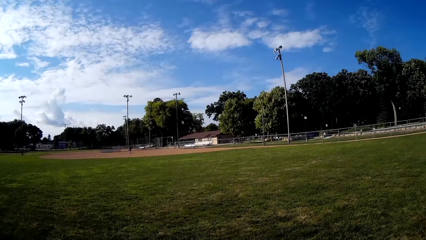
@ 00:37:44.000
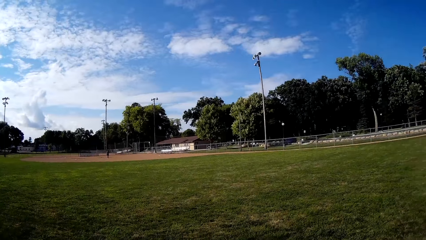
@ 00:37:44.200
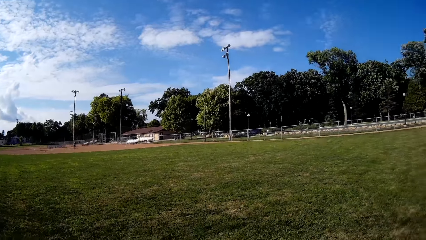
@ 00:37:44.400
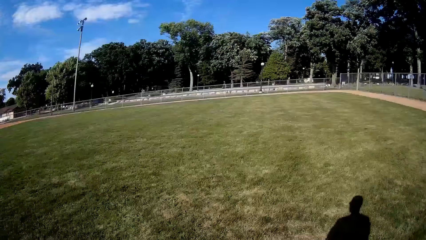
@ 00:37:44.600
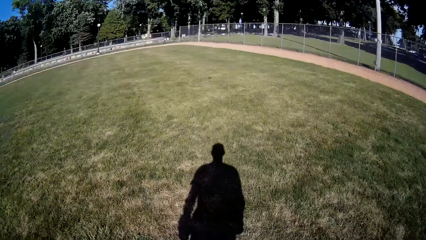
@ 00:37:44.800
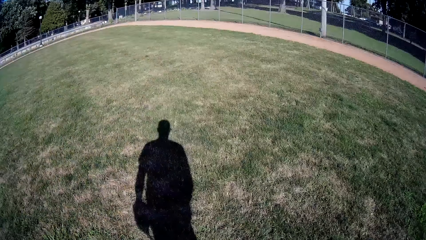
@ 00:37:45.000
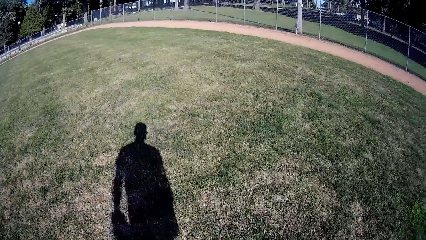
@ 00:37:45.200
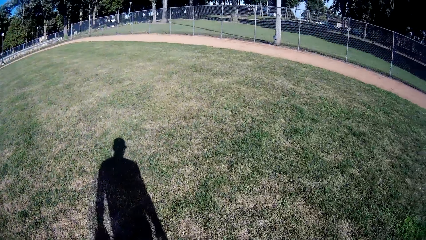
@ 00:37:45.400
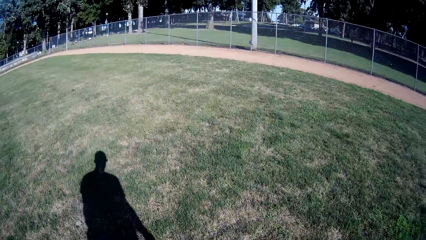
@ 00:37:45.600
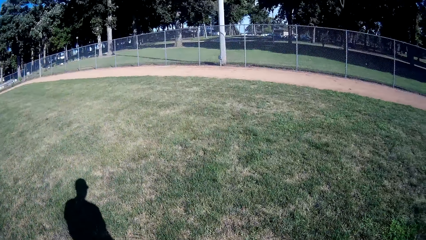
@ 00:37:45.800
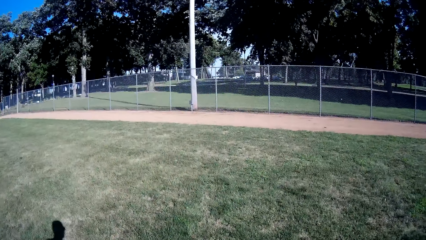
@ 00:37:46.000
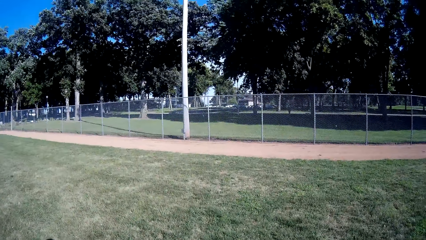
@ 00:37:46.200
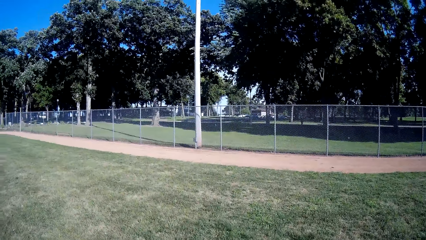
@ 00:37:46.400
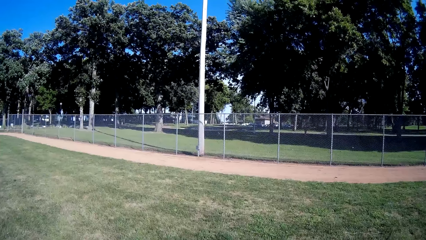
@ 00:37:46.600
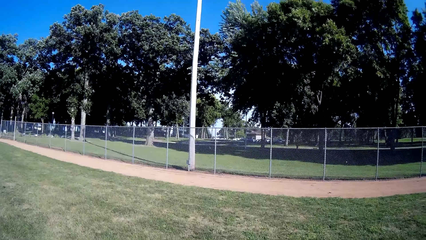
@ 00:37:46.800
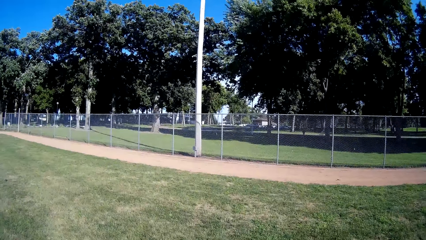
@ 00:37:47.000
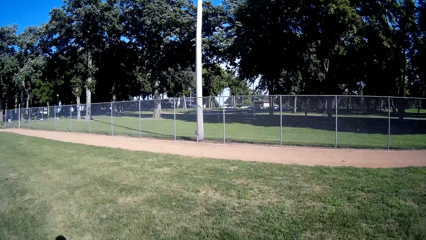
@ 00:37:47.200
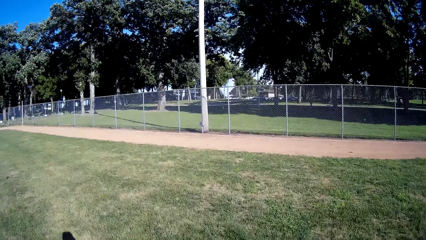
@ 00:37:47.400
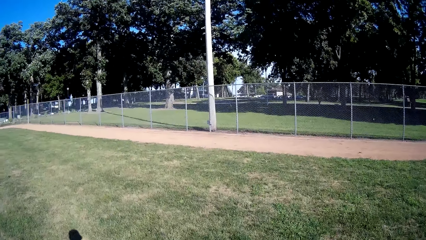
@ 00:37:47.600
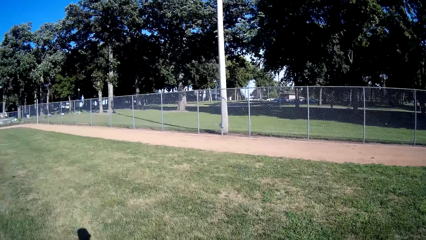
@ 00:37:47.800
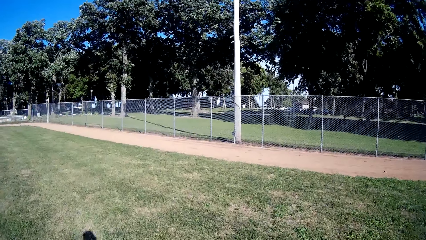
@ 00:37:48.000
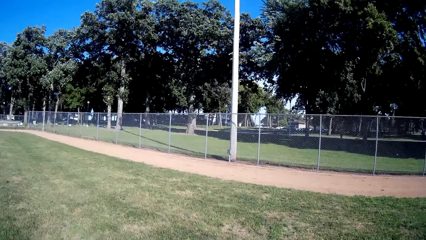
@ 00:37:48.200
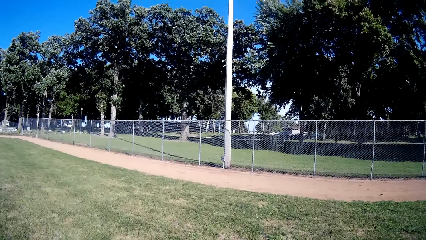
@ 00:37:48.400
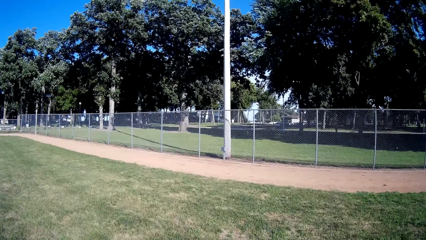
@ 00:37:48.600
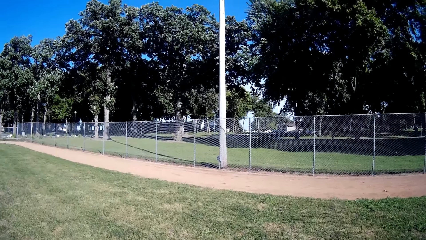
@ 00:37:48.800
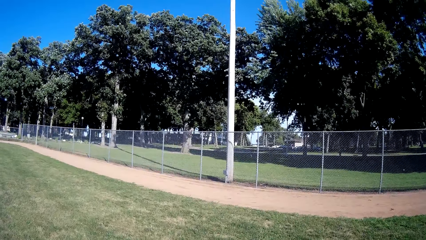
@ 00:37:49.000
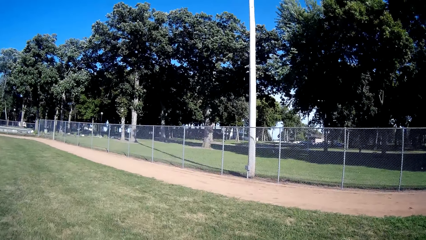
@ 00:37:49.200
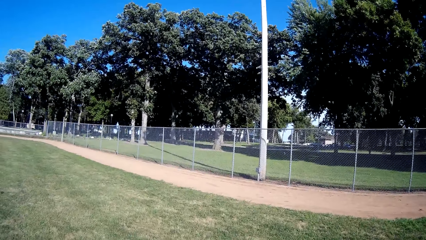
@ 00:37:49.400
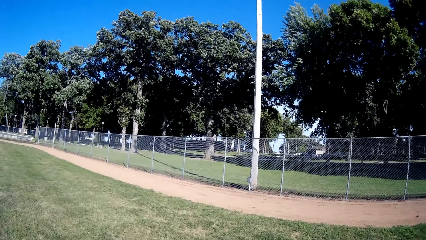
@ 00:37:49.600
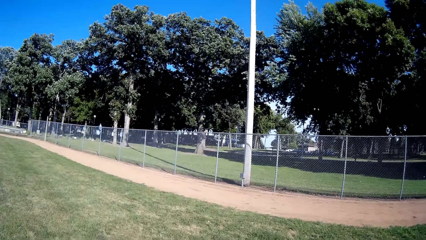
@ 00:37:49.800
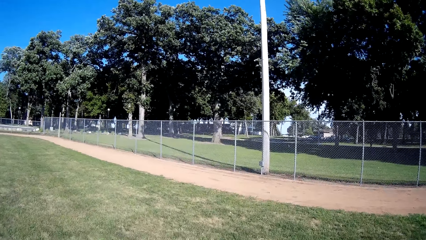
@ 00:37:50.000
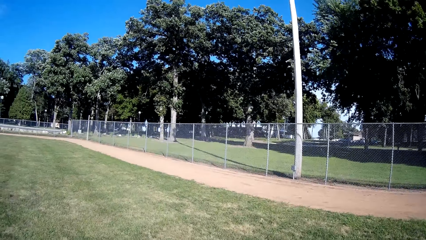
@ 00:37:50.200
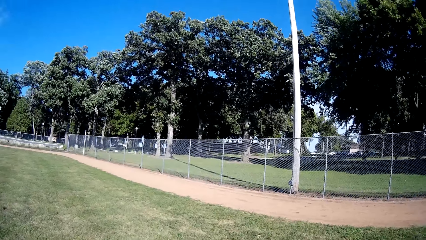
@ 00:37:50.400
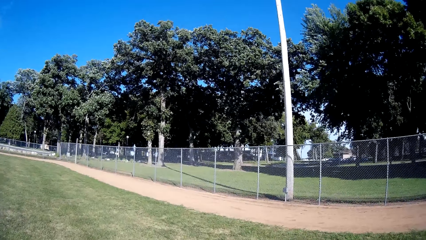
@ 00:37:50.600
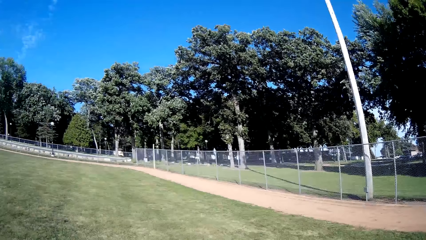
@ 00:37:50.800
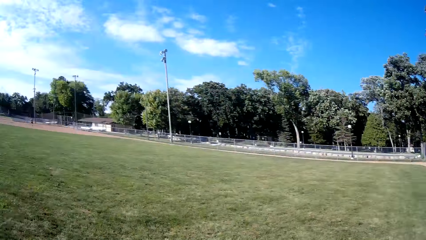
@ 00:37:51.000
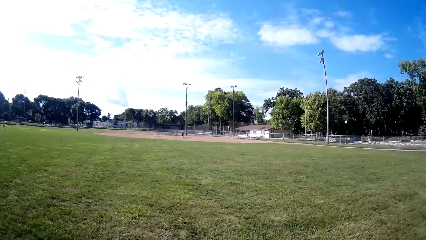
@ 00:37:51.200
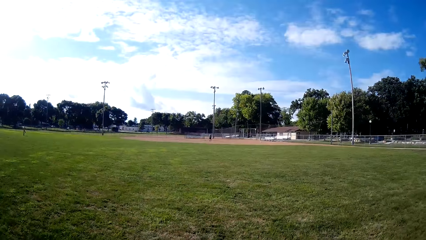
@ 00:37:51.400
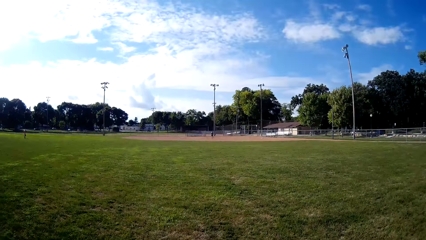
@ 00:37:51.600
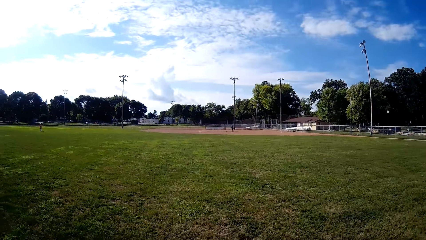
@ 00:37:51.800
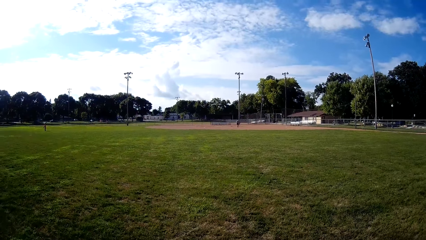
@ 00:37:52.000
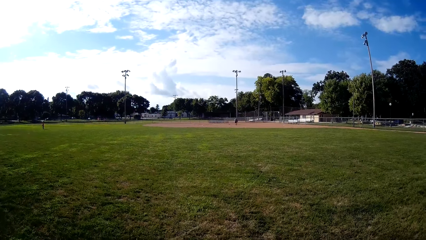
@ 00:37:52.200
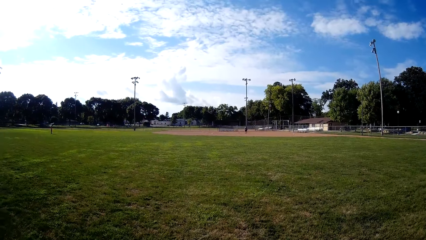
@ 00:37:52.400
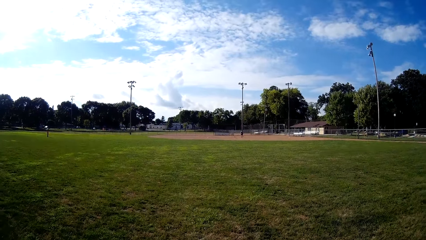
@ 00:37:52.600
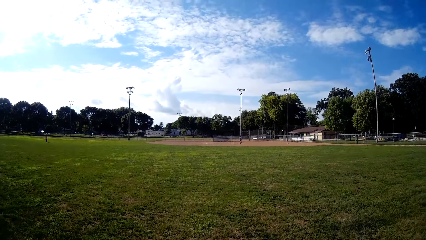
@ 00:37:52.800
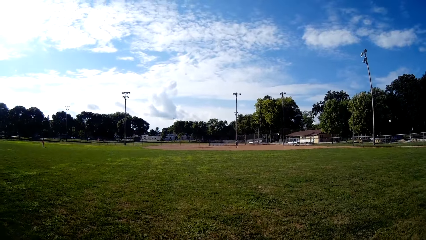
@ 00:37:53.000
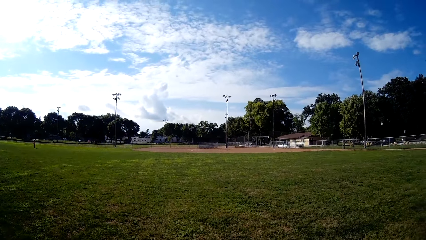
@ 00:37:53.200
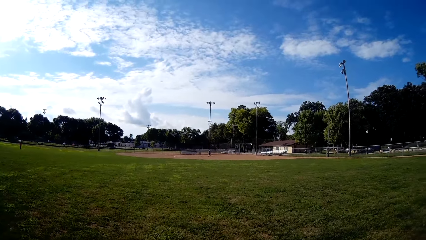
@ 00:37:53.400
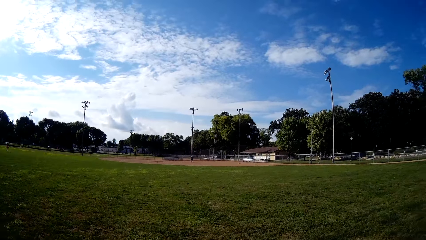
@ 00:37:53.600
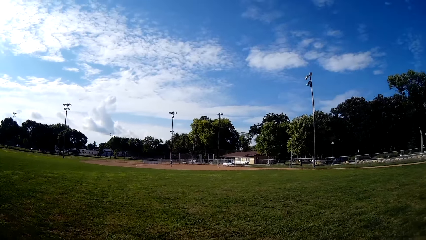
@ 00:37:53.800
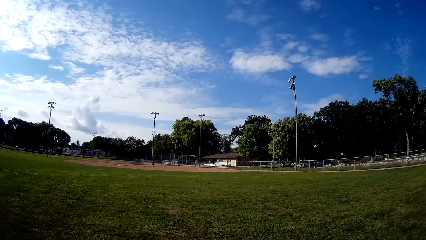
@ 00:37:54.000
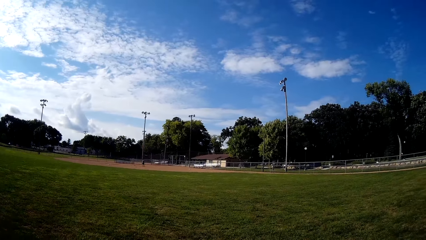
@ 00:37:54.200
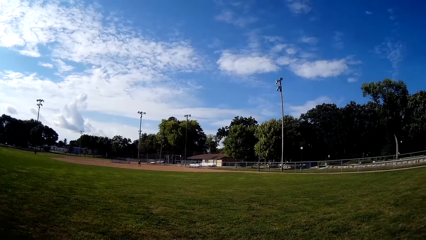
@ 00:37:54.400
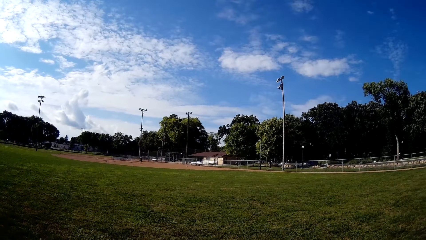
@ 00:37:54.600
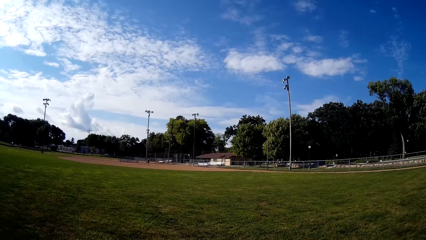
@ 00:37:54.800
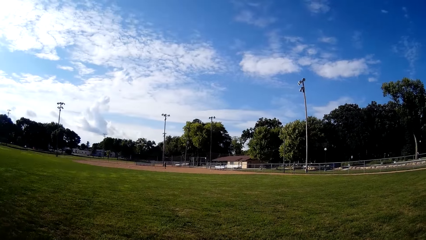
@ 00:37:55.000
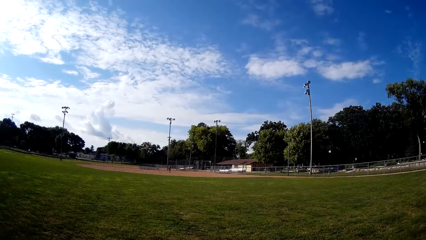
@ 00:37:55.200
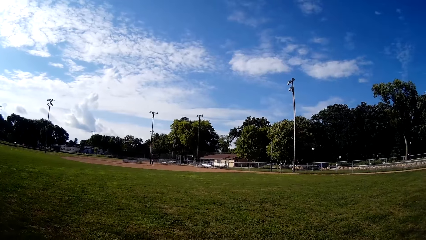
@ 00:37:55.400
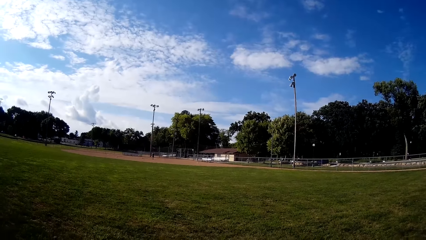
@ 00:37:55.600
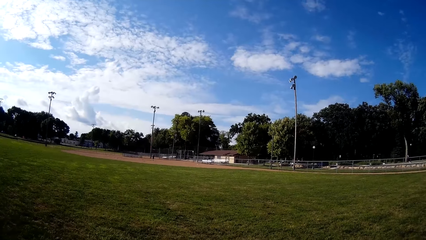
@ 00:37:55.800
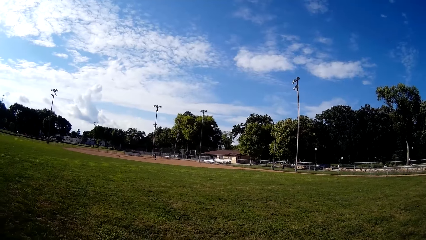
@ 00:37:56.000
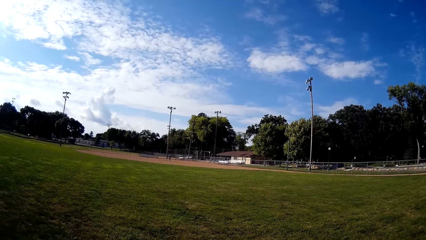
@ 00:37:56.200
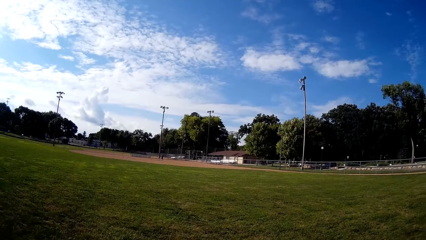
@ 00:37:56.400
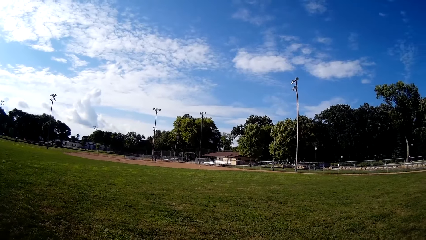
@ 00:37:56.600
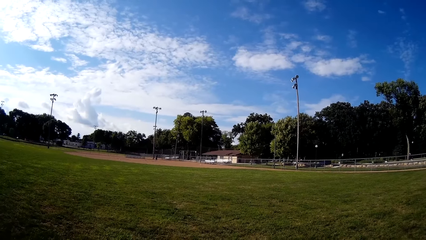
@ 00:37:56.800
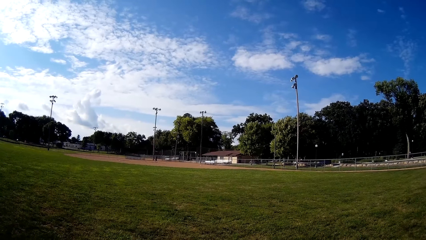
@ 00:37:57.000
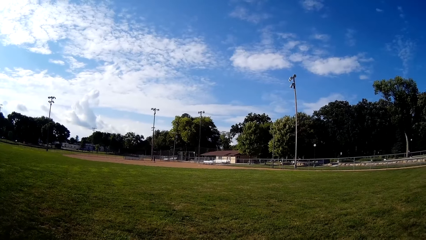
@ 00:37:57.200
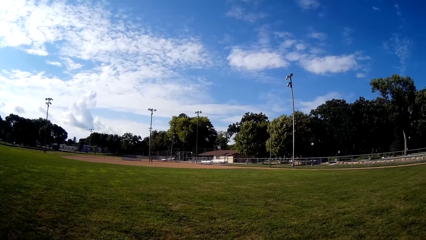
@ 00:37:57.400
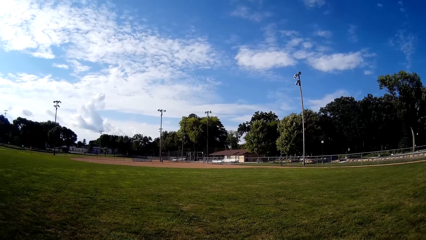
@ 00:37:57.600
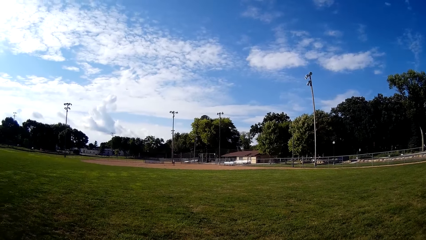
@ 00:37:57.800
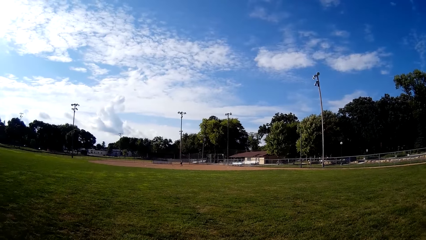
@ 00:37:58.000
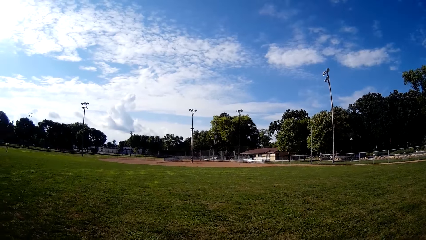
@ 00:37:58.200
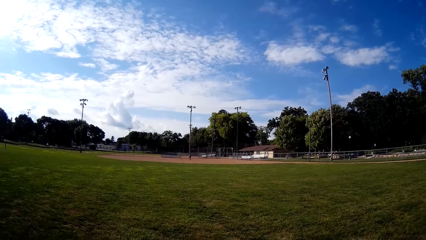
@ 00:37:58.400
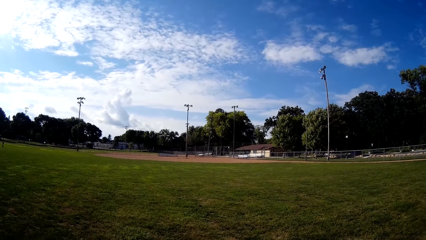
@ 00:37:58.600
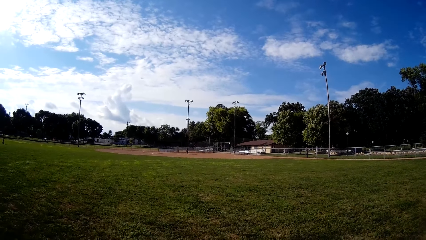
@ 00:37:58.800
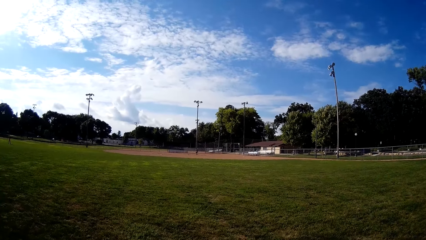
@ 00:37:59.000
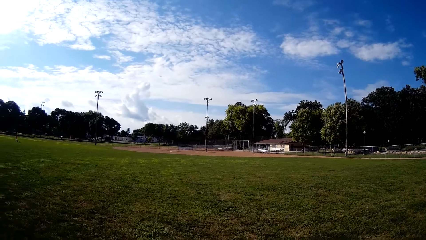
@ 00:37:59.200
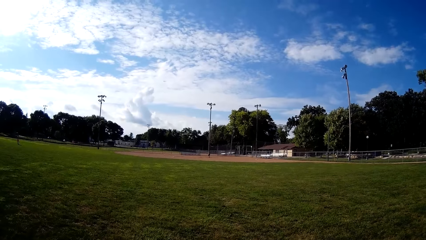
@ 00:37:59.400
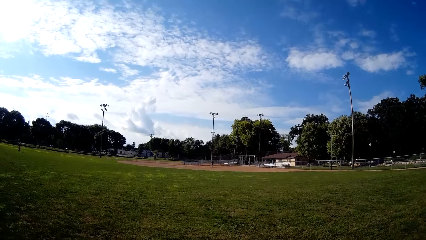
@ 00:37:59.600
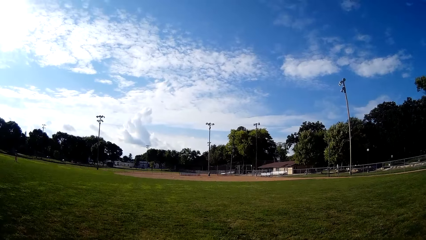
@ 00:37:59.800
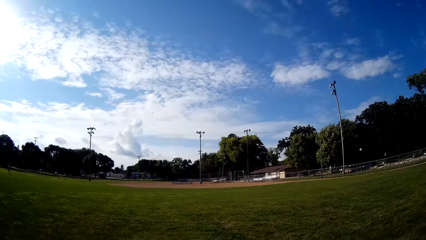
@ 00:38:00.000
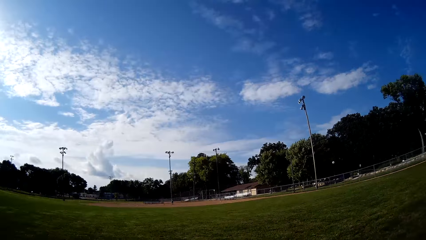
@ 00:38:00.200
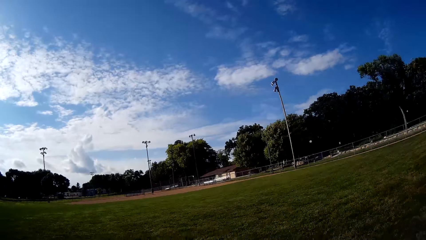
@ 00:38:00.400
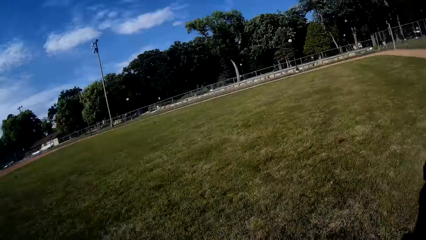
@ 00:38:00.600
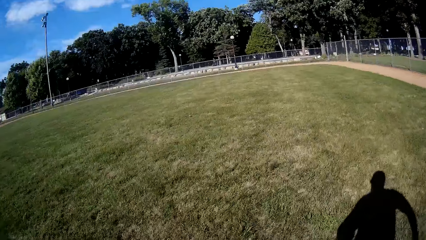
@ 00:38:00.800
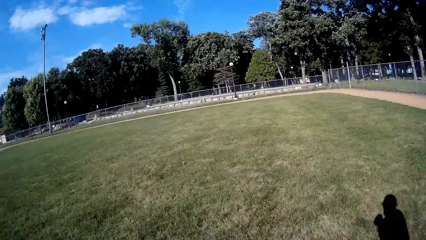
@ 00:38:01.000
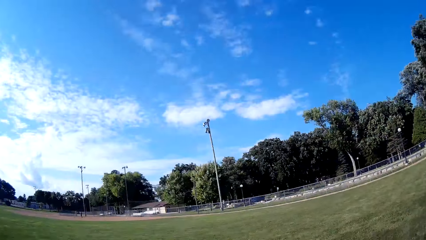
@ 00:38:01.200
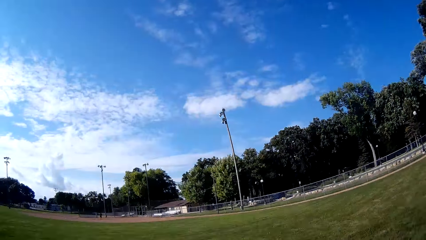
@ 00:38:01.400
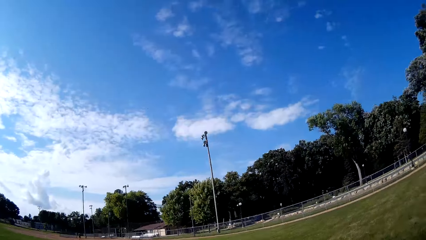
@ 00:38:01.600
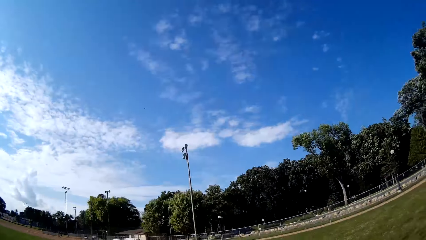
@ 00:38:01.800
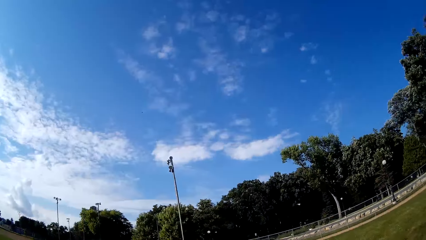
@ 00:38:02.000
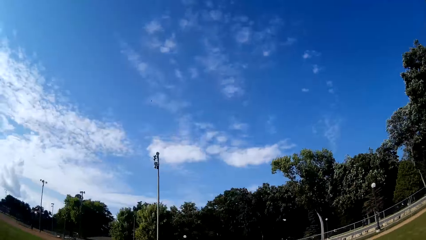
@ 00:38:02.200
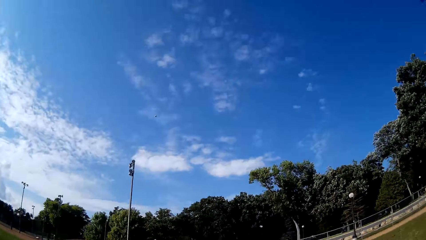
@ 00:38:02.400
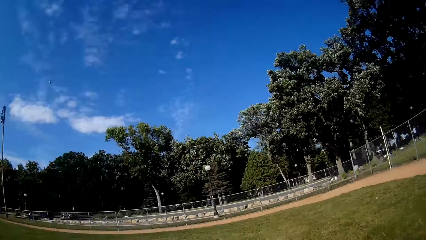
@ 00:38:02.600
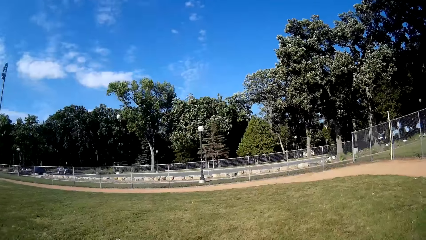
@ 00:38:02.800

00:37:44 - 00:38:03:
The camera wearer moves around. A person hits the ball. The camera wearer runs towards the ball.
